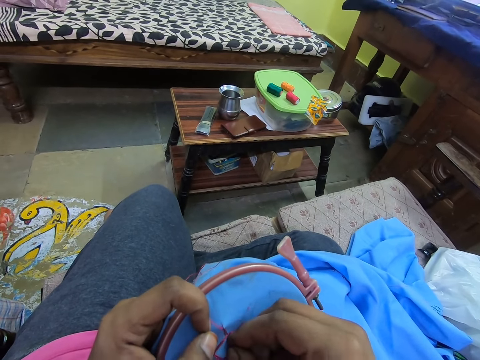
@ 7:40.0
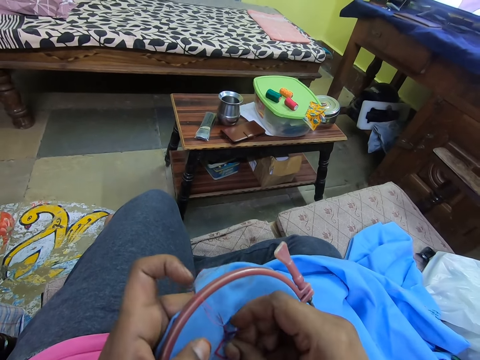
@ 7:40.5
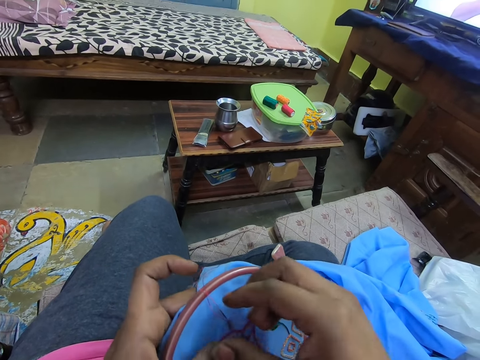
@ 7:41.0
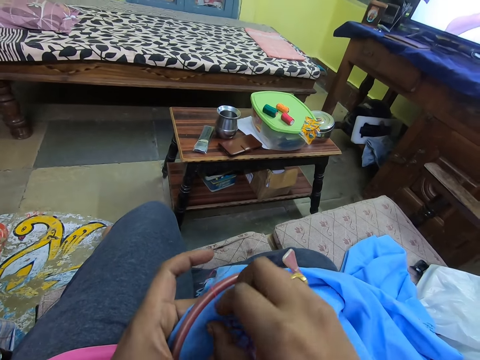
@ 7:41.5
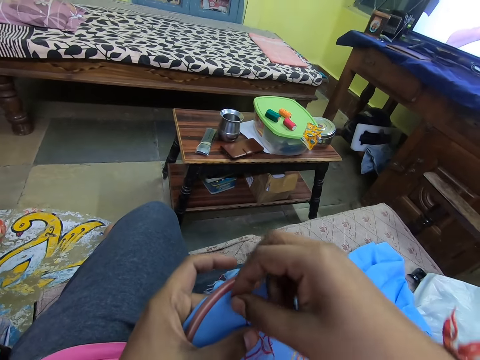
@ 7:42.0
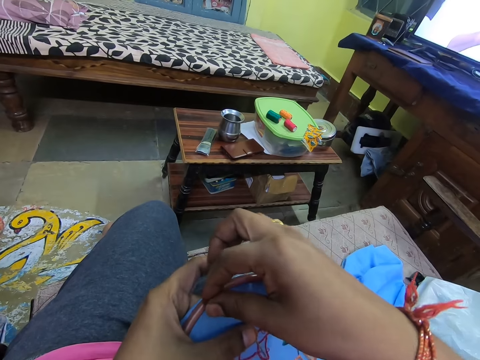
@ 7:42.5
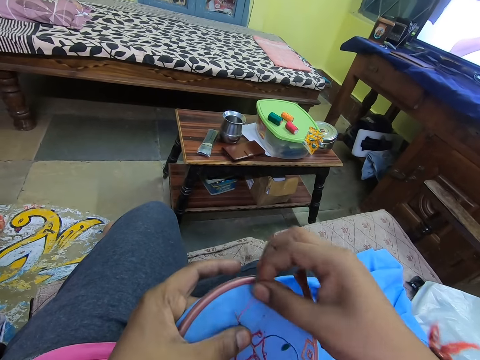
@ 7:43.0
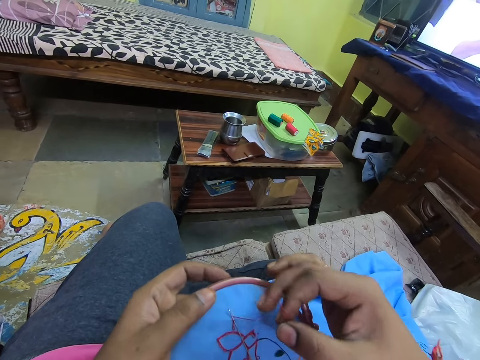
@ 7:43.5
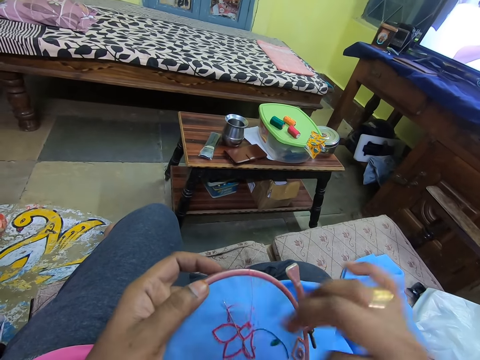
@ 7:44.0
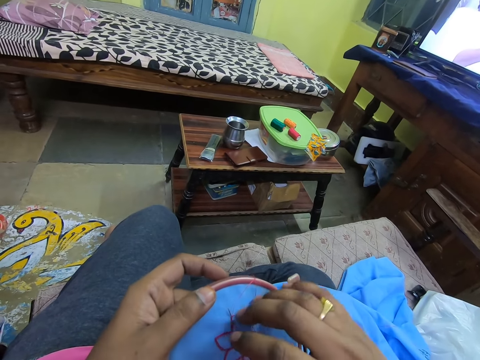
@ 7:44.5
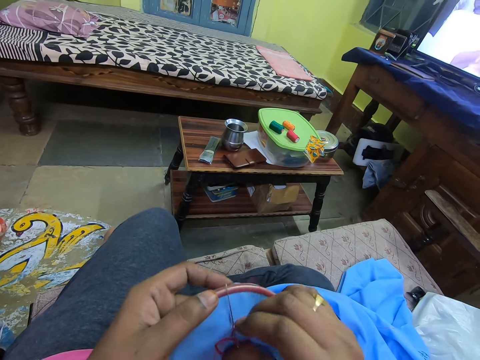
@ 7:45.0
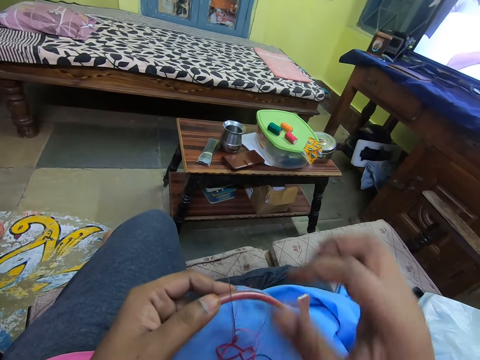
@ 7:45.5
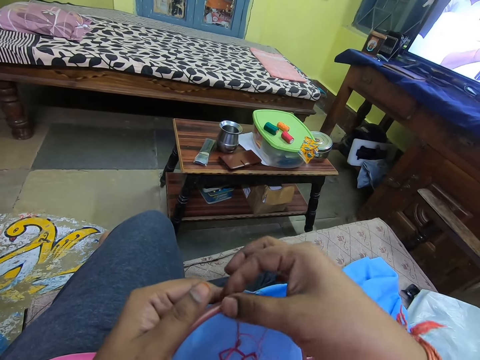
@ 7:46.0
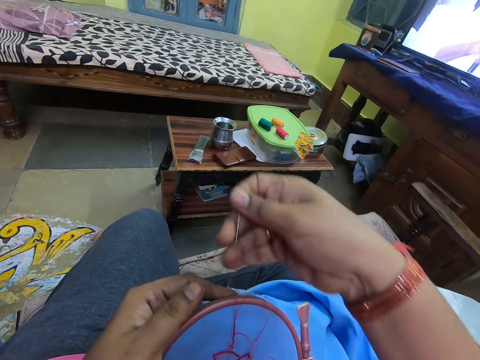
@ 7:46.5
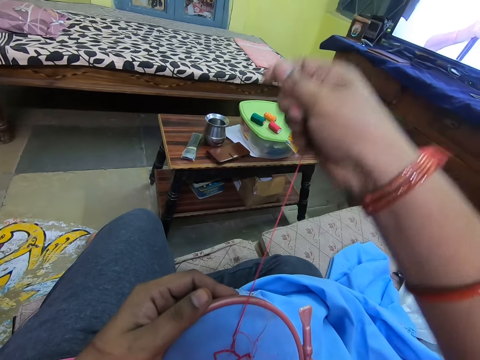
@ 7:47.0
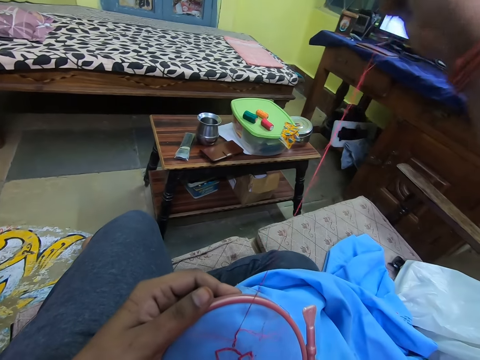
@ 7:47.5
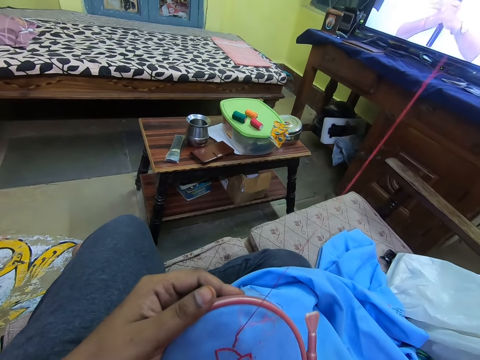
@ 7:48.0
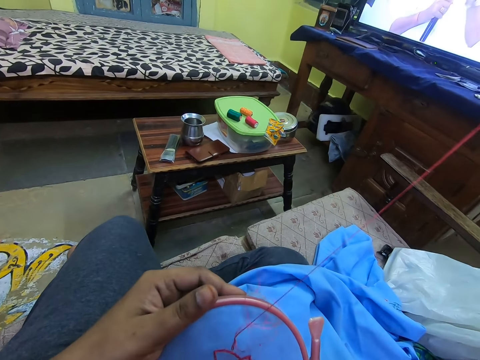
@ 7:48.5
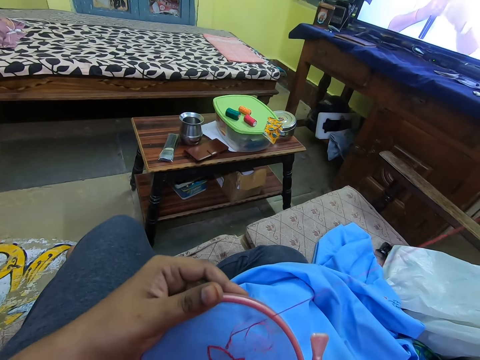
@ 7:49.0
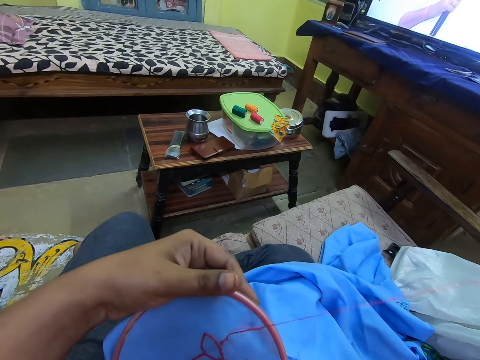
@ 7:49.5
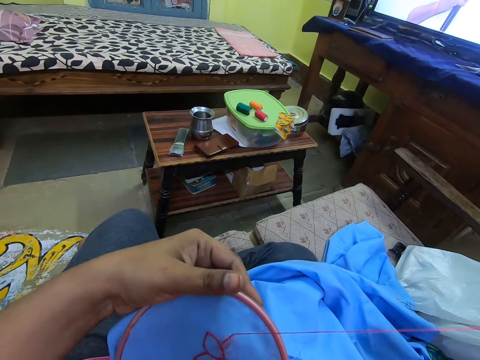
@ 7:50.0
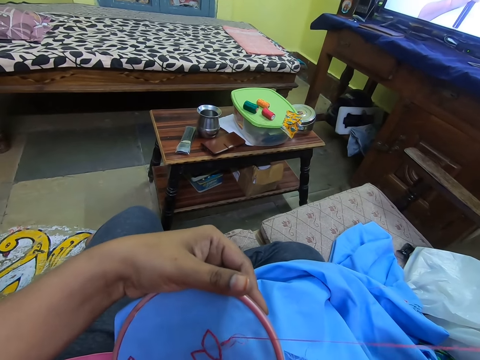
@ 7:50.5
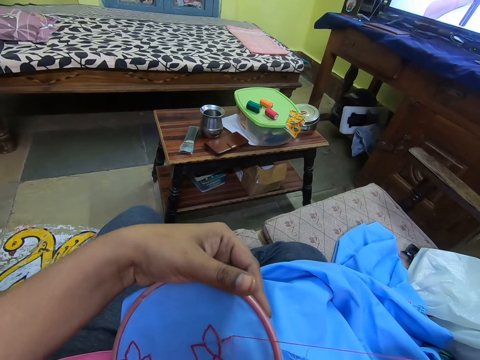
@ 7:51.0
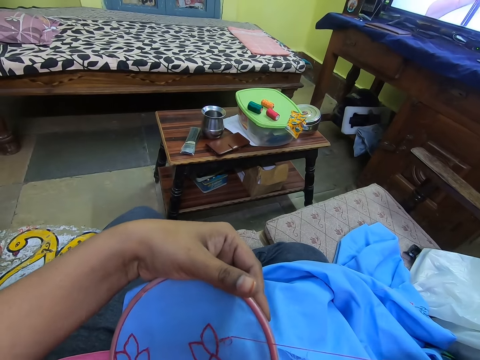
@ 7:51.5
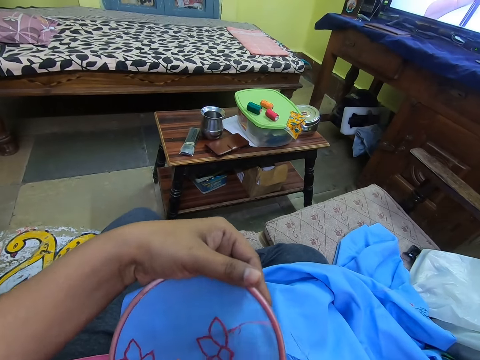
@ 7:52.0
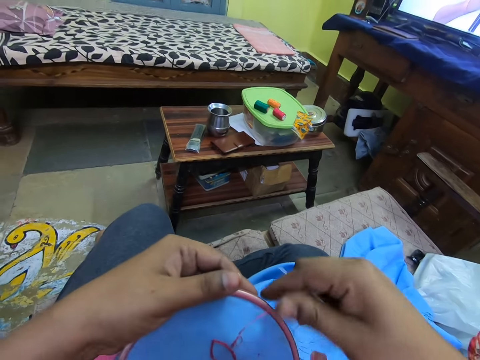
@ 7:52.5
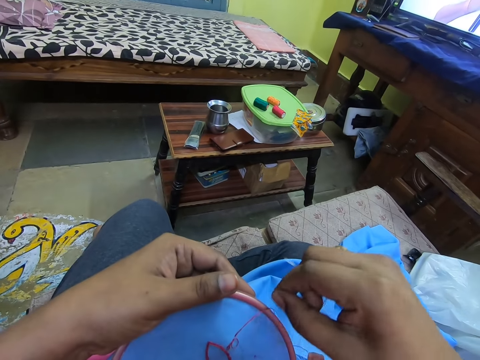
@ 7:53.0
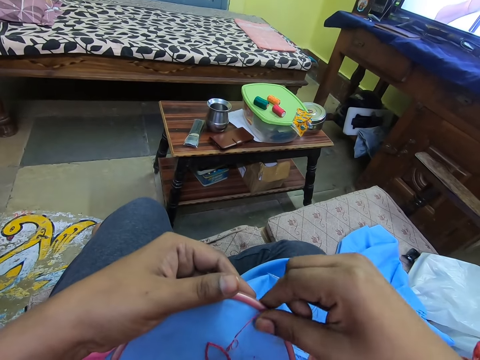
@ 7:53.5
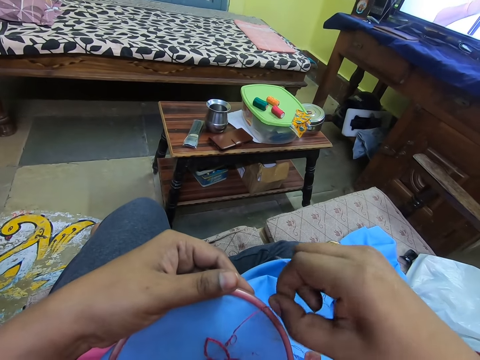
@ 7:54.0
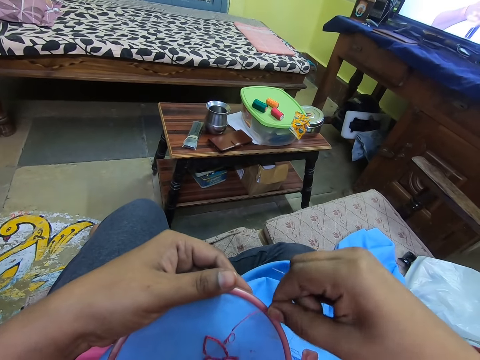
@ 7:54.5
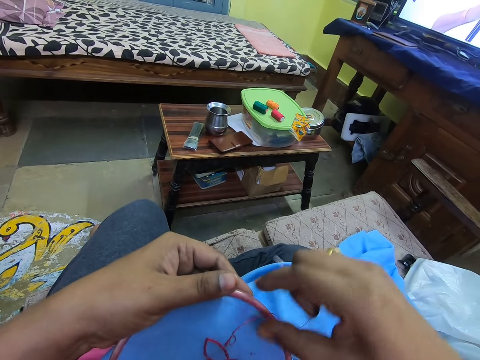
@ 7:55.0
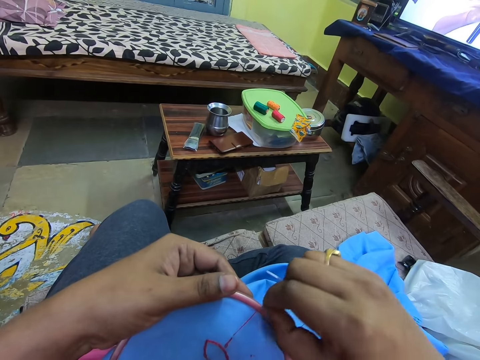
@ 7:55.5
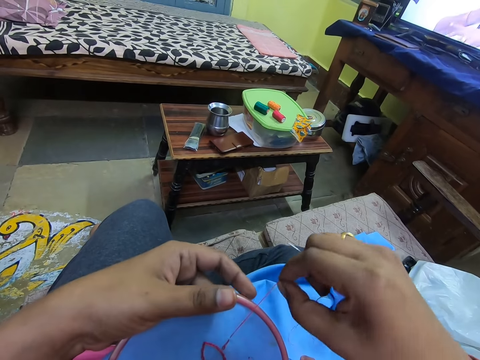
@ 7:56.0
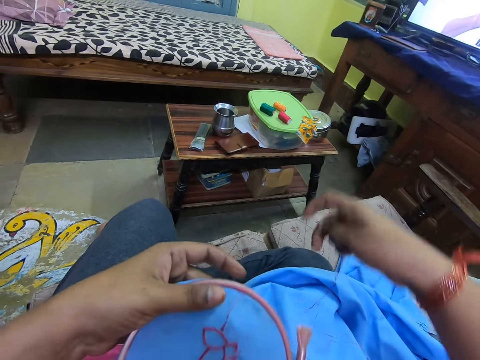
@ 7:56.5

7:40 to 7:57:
The camera wearer rolls the thread around the needle. They pull the needle. They stretch the thread. They straighten the thread.

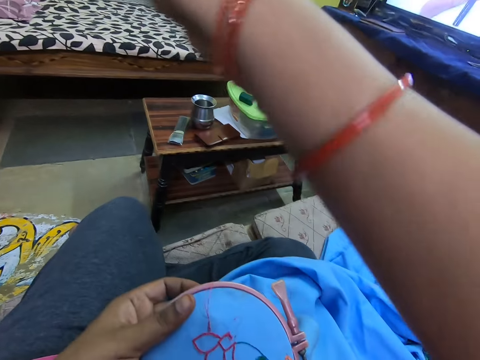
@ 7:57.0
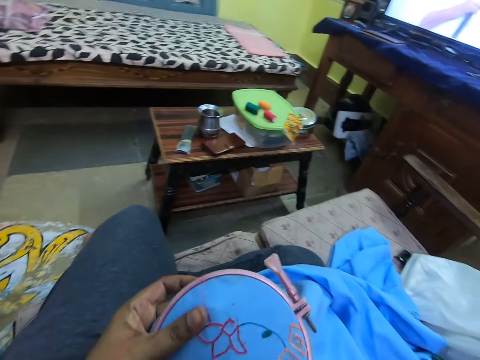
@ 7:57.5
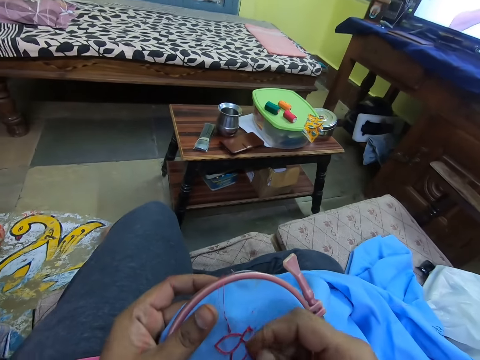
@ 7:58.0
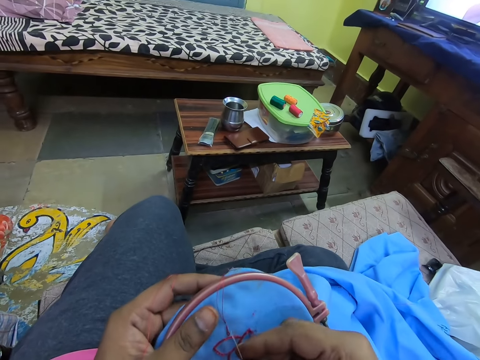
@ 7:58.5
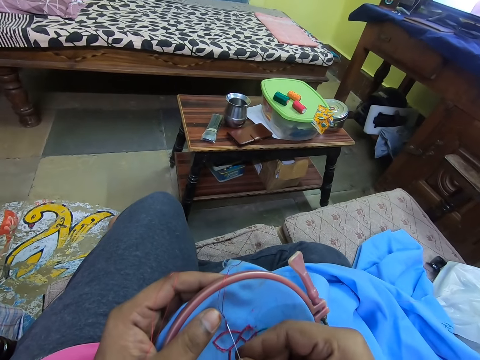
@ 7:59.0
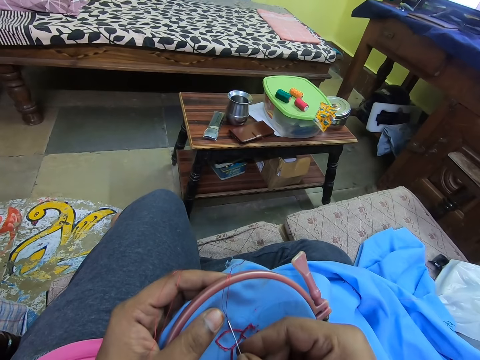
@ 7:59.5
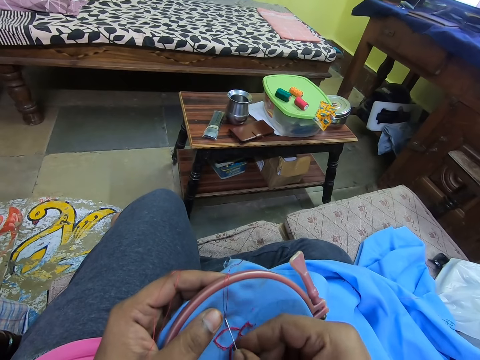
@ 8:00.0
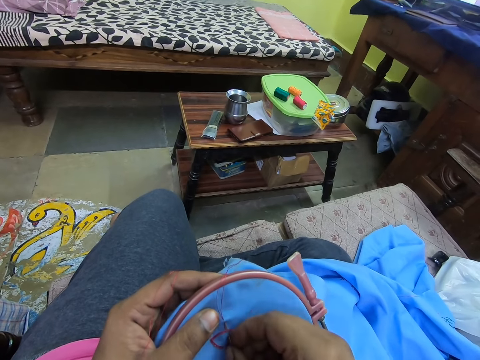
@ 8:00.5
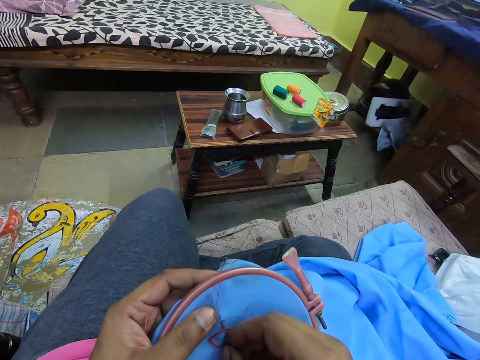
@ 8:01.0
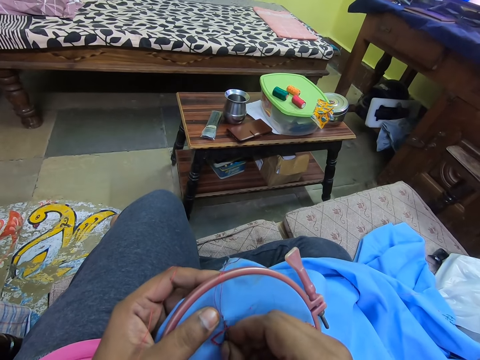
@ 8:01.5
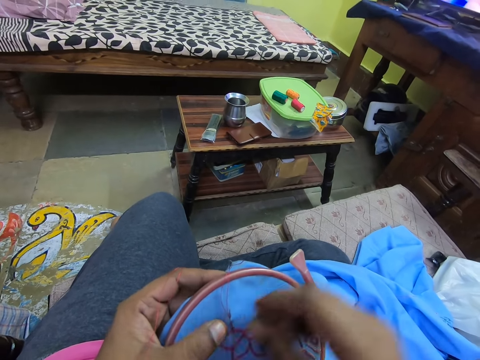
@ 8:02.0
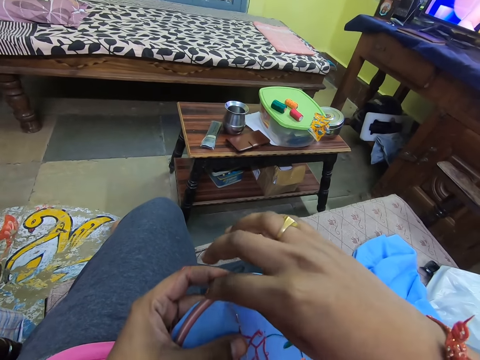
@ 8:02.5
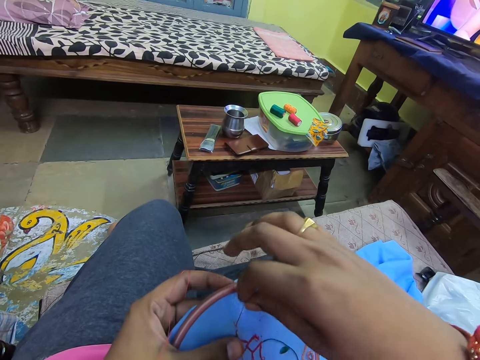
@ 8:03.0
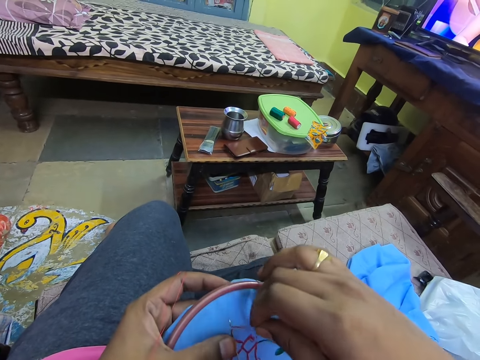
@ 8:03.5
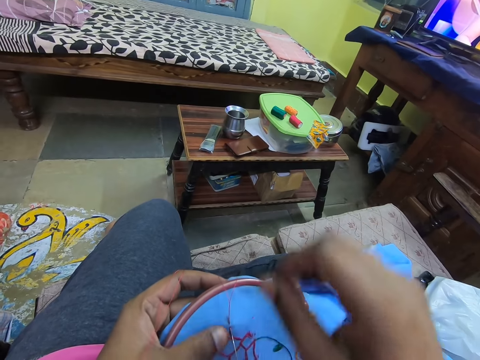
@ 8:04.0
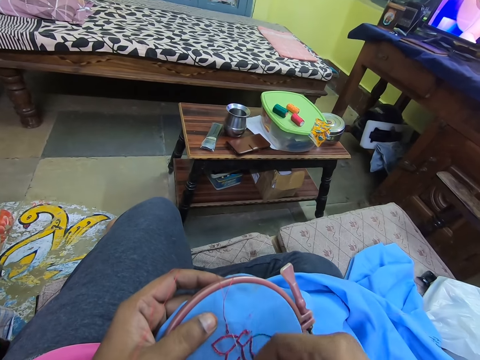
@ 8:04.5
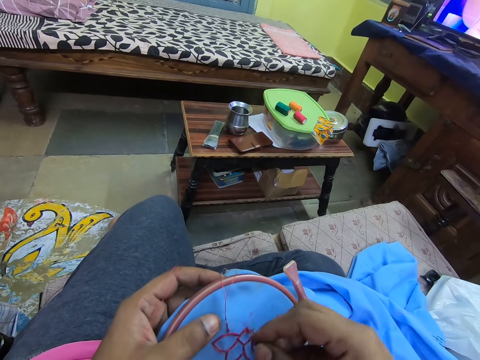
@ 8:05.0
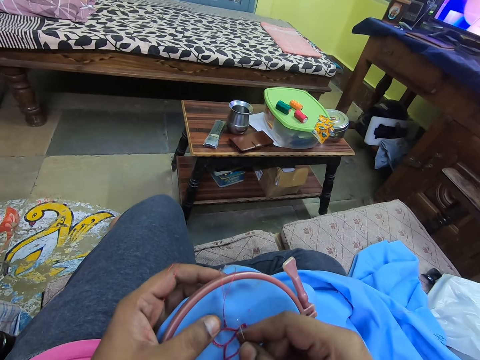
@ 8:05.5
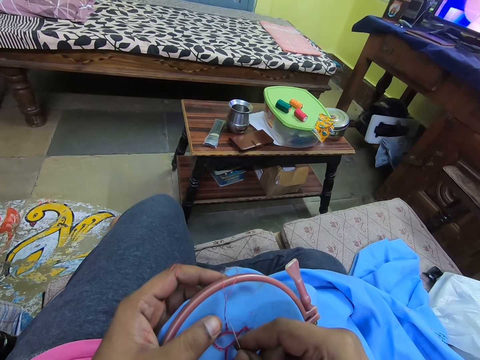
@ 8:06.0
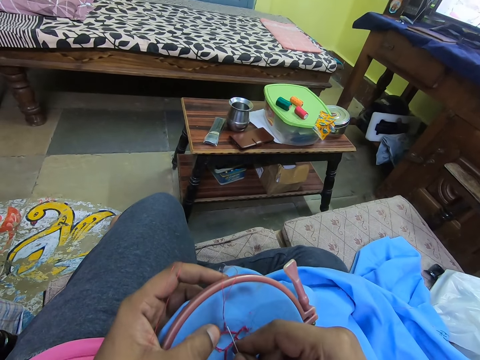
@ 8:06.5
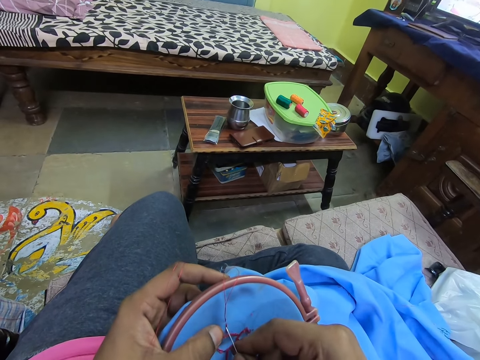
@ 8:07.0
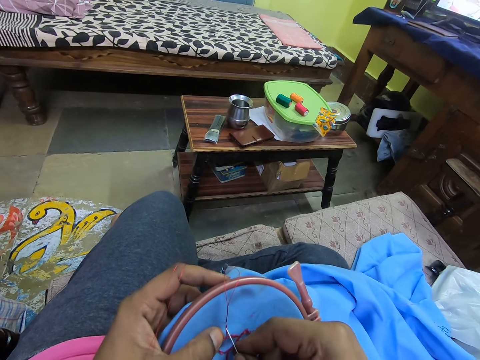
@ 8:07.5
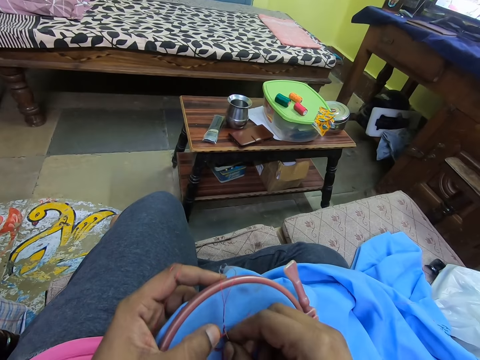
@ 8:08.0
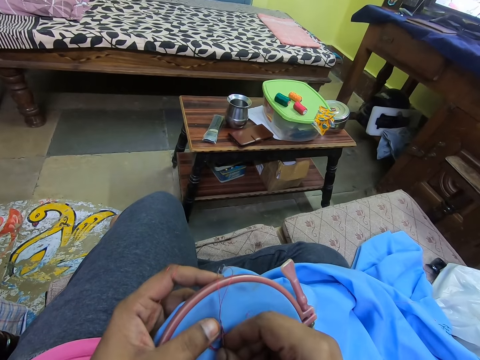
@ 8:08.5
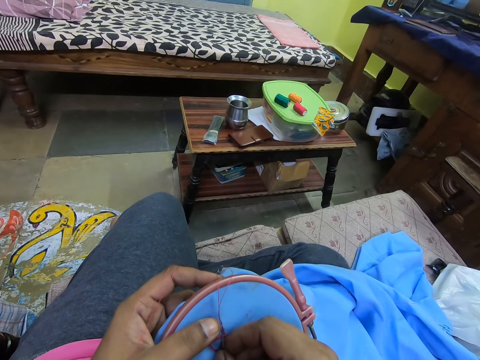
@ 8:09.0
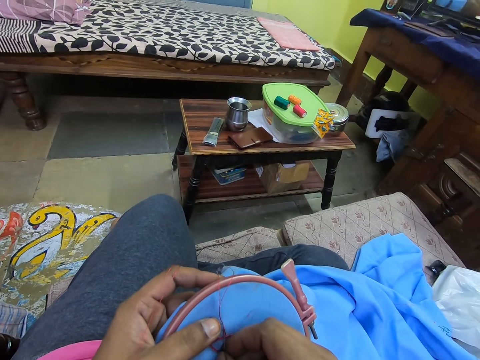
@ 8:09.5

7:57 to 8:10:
The camera wearer knits a flower pattern on a piece of cloth. They roll the thread around the needle. They sew the material.
